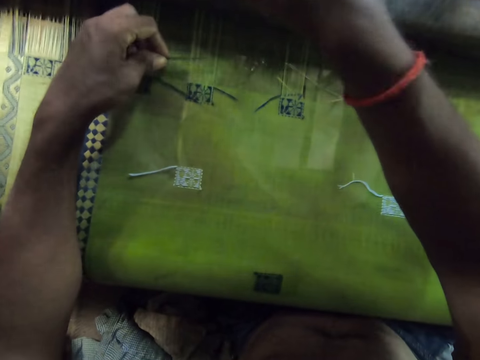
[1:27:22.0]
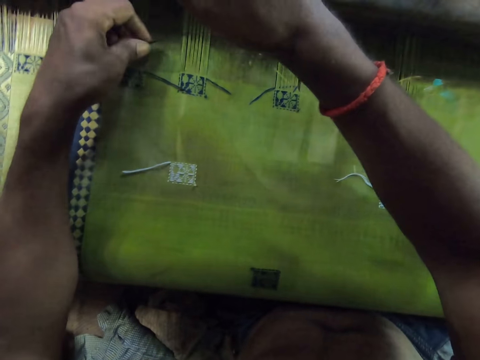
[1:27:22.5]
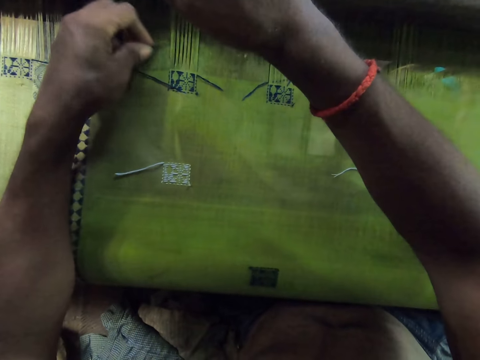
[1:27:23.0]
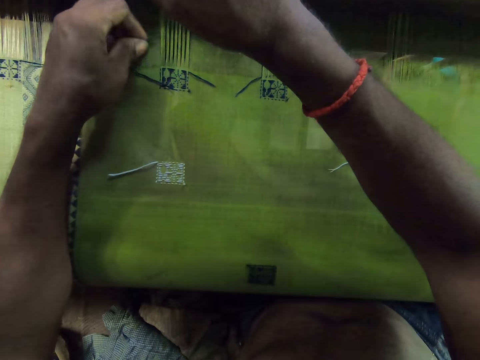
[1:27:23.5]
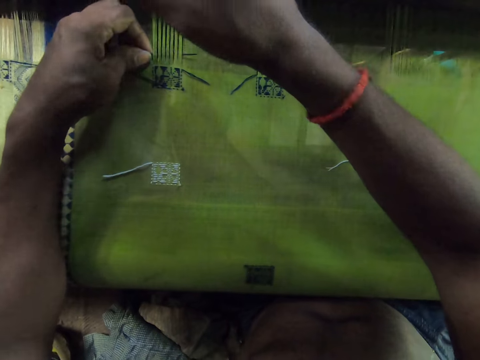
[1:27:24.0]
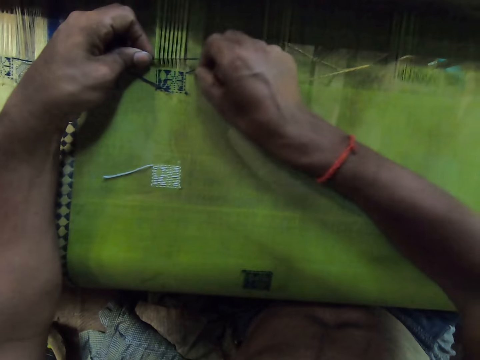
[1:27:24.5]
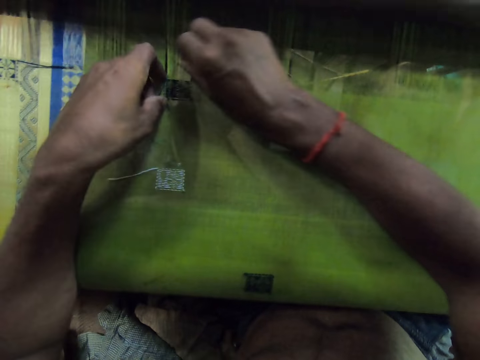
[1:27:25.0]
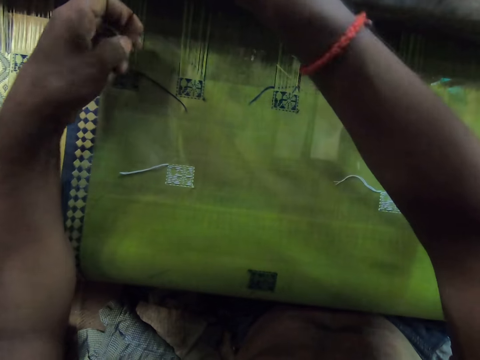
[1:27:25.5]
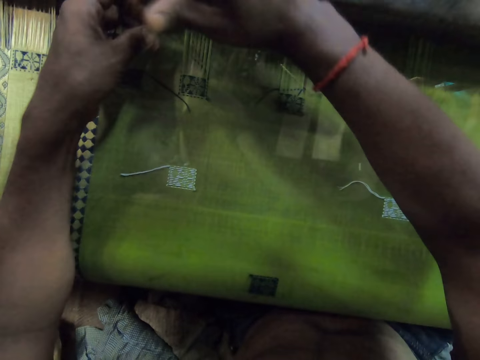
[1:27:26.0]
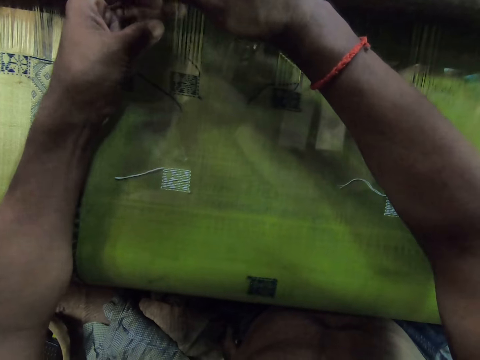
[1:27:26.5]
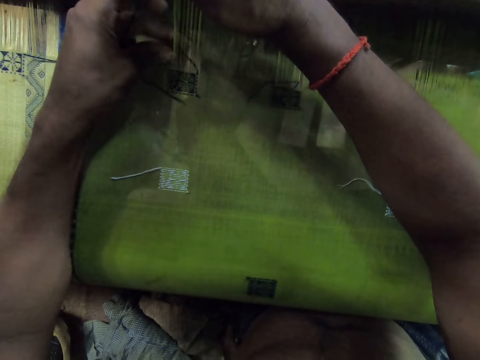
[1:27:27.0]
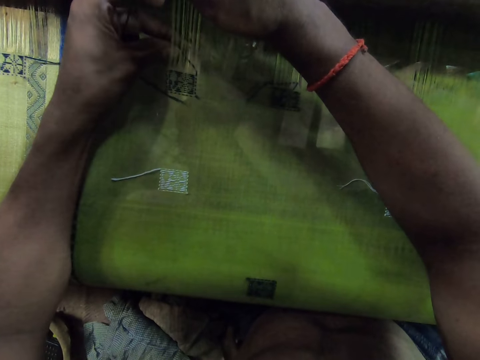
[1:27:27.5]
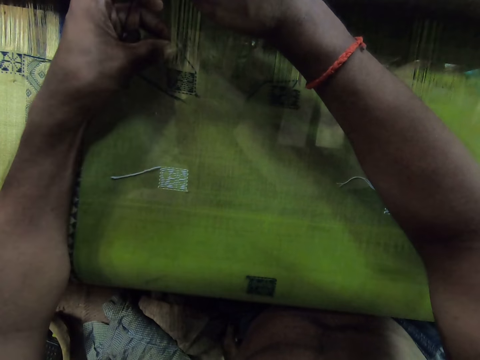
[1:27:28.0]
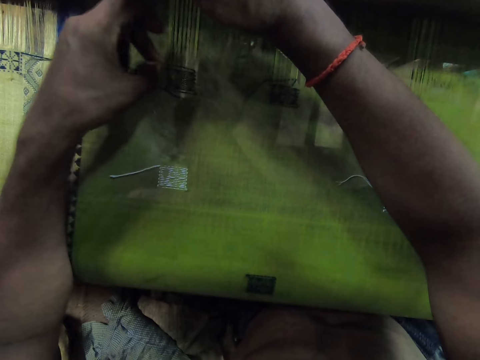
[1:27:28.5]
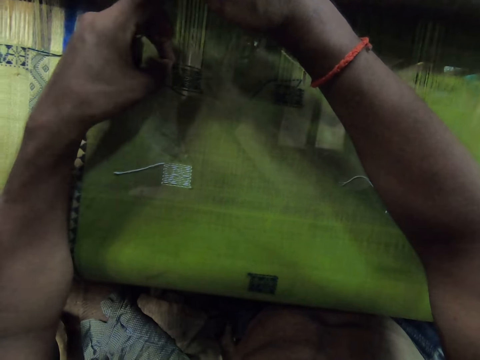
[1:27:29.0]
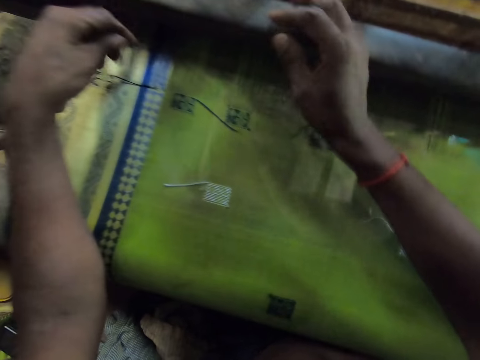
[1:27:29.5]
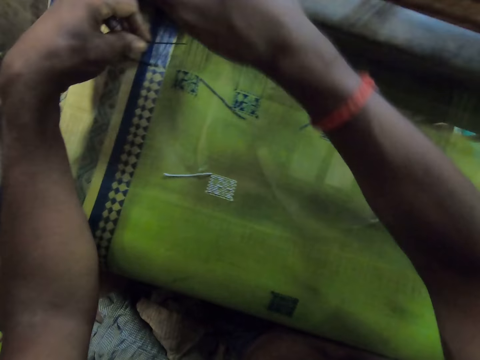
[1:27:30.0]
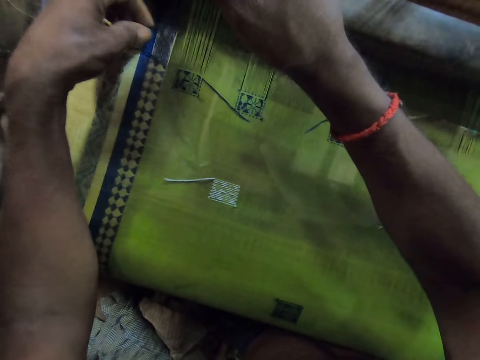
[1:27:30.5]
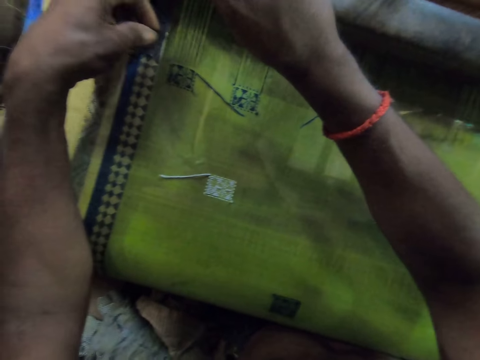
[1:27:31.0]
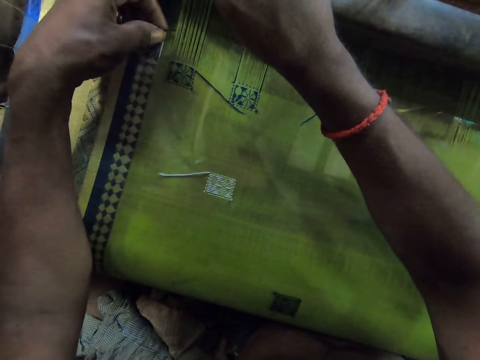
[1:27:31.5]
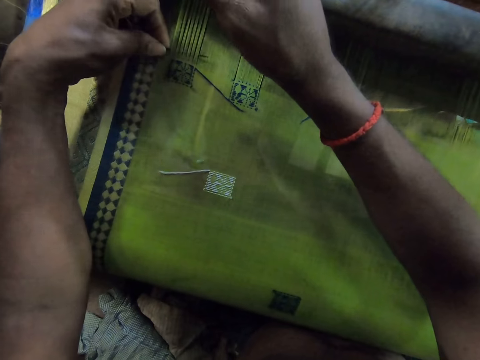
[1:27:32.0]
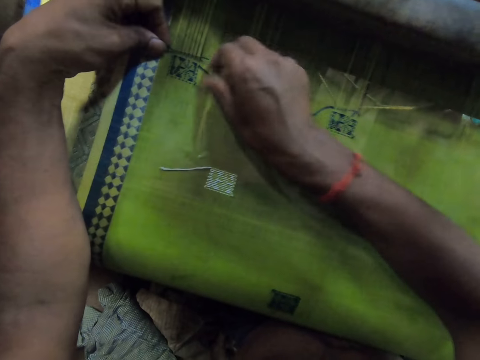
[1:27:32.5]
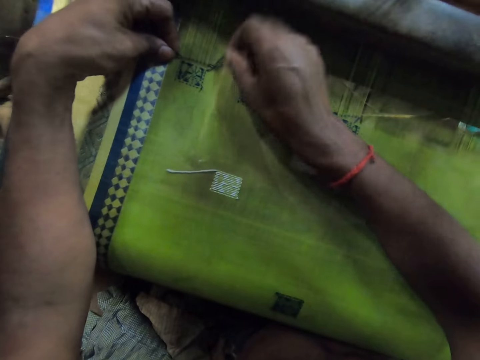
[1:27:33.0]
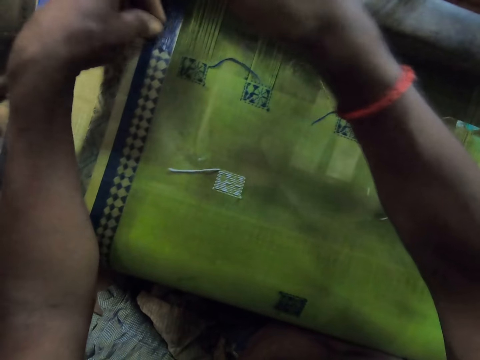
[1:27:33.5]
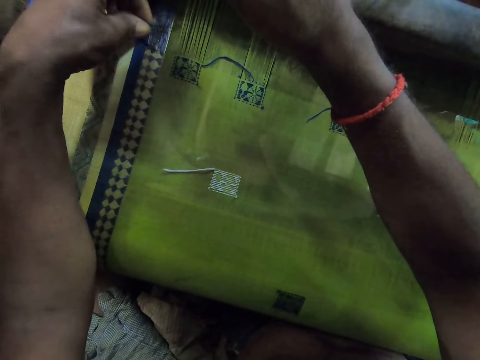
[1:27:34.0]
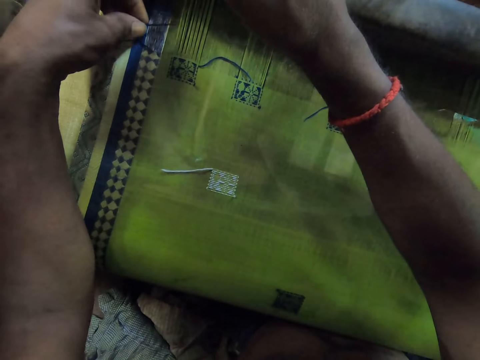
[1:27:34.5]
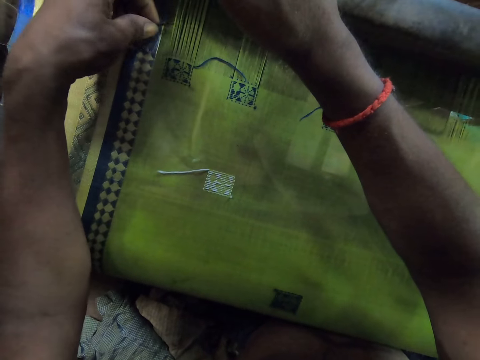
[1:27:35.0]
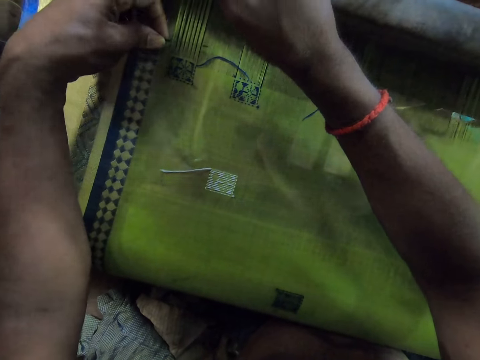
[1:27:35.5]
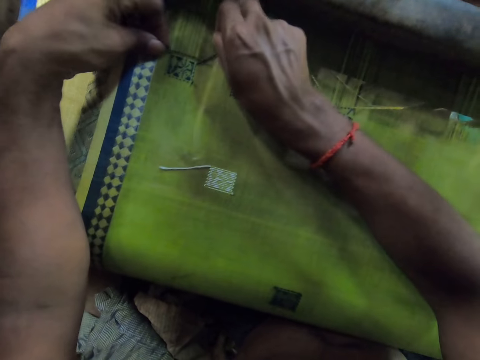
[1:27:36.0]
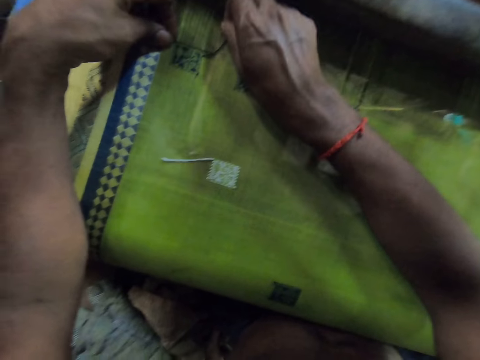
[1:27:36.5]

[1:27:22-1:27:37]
The camera wearer touches the fabric.

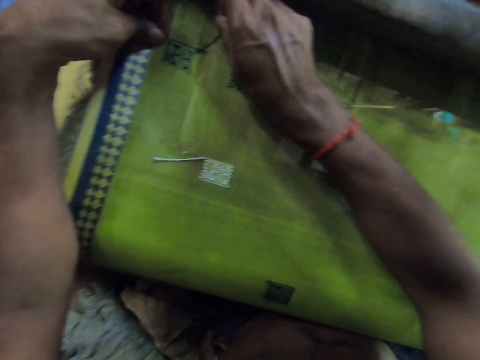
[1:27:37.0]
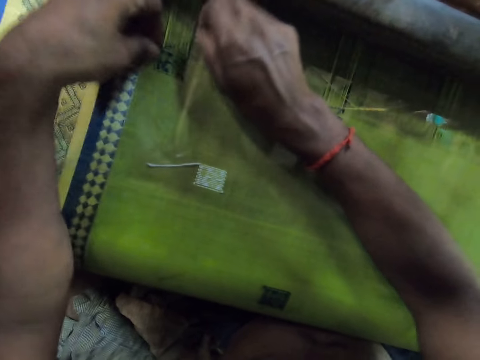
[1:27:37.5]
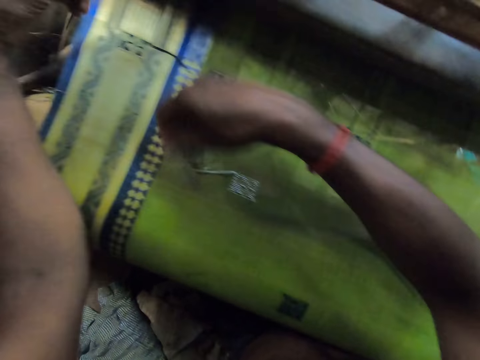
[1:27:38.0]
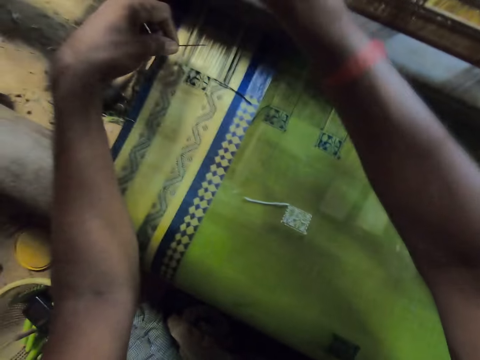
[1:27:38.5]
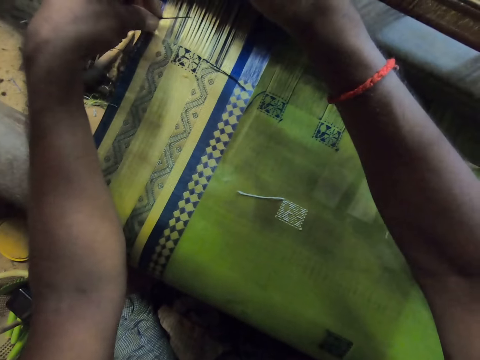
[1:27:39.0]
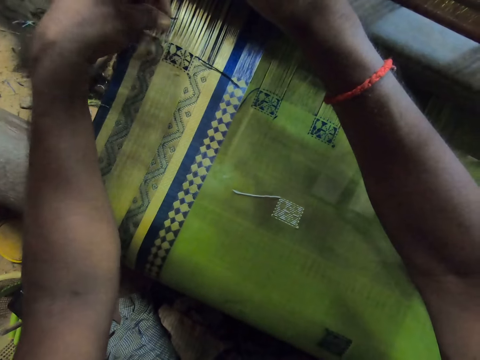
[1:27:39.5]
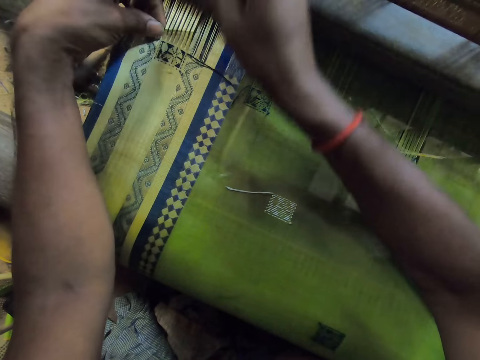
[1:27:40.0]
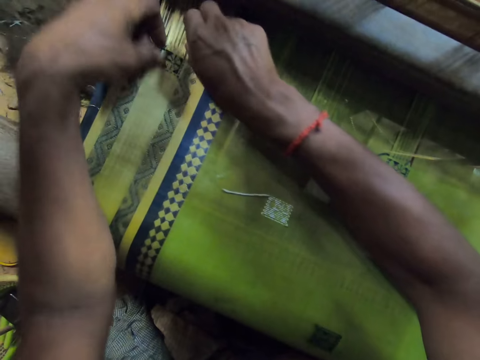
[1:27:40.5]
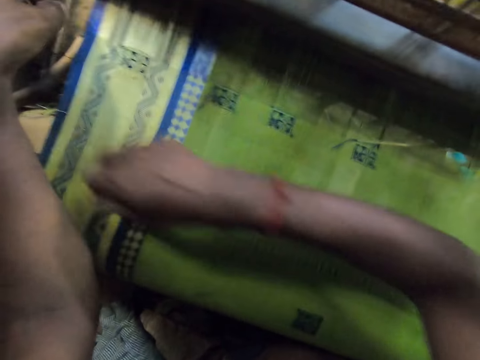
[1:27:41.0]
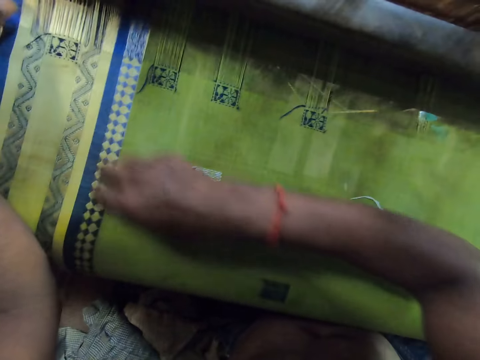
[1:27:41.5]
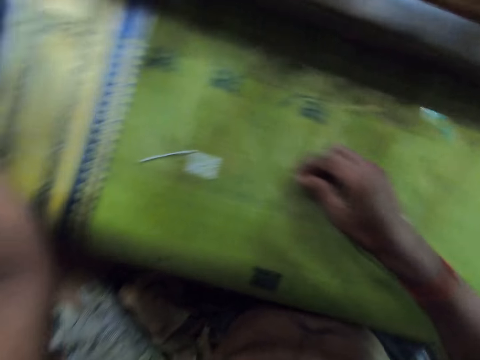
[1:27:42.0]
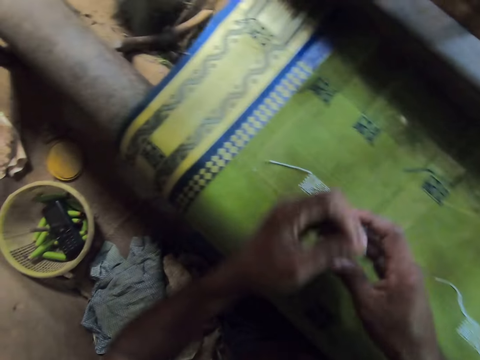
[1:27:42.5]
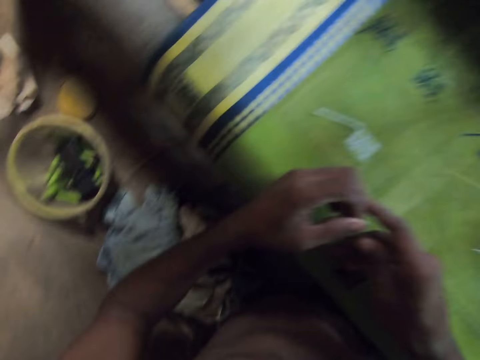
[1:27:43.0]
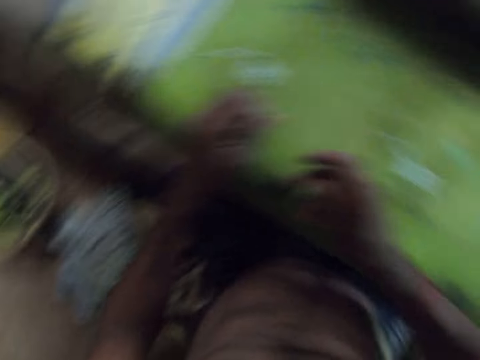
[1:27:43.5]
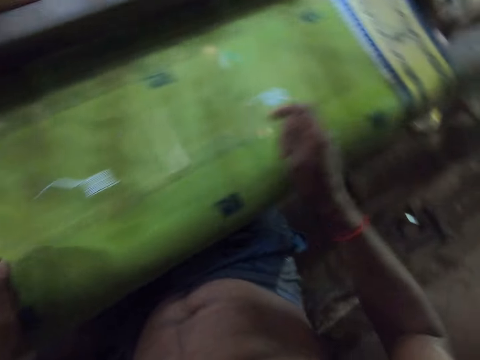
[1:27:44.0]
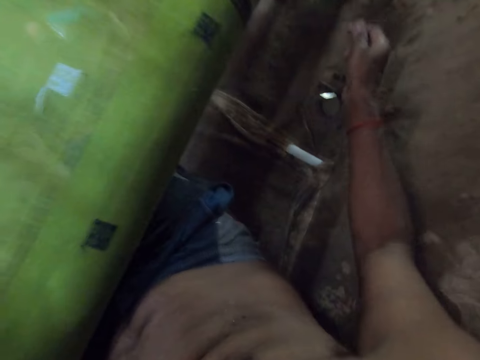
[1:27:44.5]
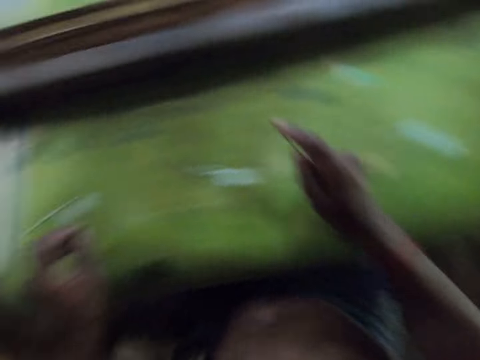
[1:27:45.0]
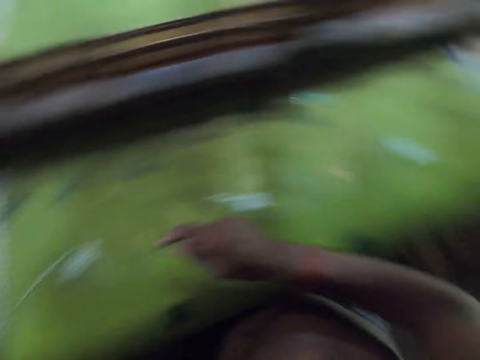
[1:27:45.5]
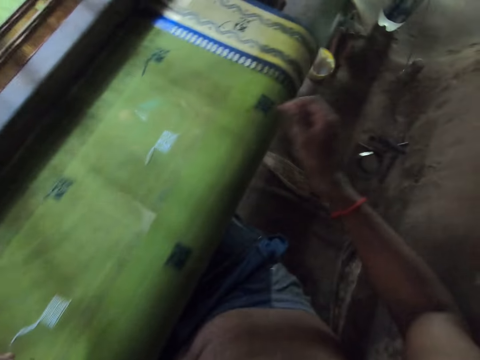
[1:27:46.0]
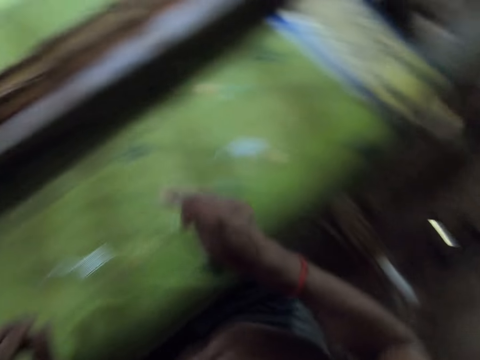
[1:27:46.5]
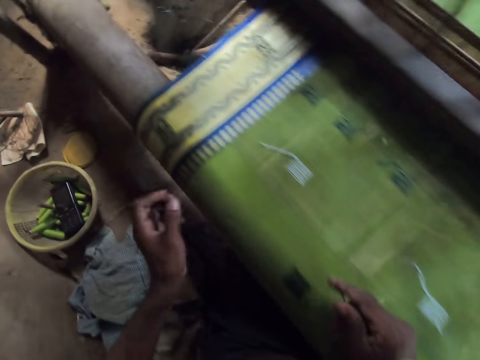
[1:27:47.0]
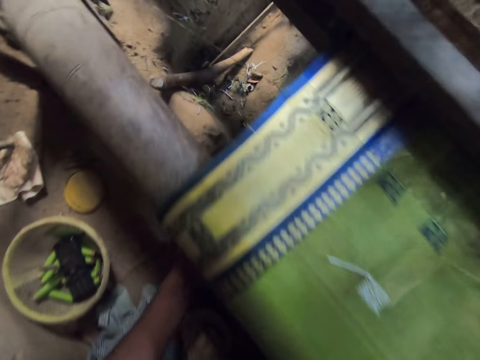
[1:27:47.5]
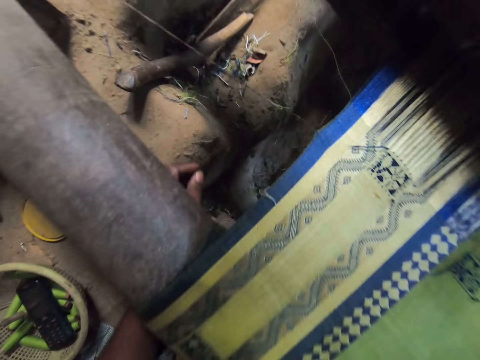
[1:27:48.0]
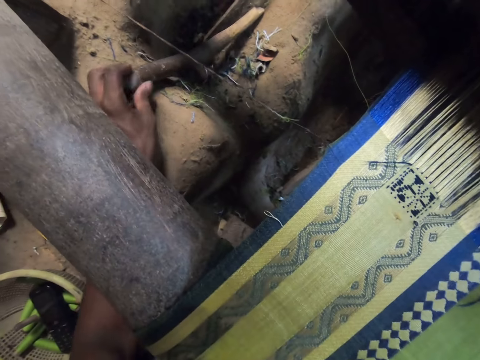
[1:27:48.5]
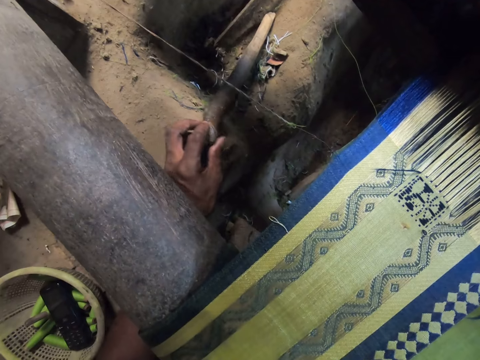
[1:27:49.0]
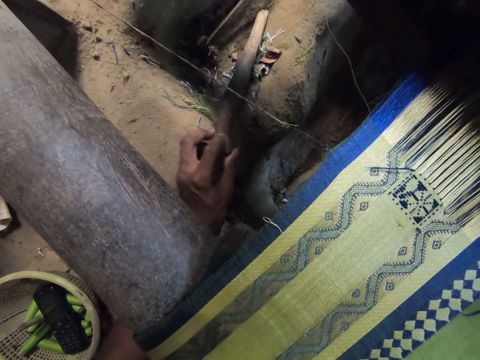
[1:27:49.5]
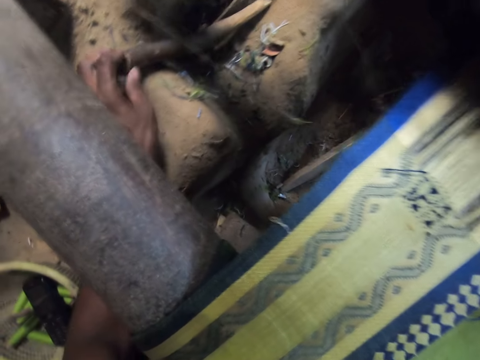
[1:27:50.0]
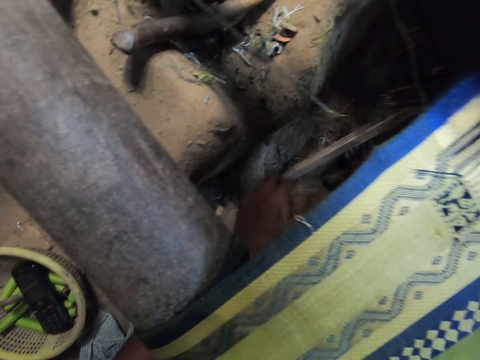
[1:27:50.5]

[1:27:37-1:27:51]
The camera wearer touches the needle. They look around and touch the wood on the ground.
